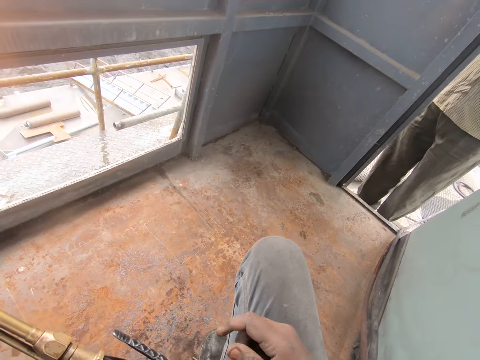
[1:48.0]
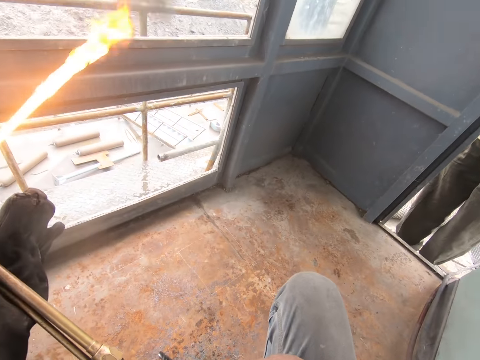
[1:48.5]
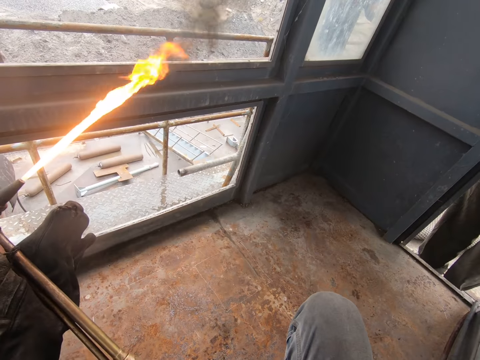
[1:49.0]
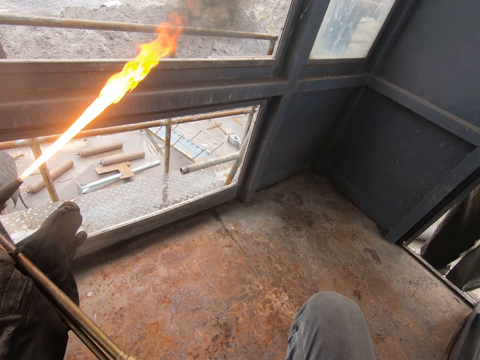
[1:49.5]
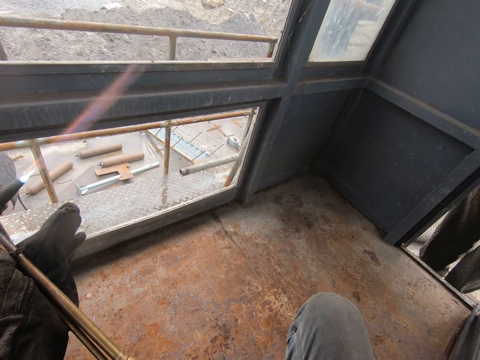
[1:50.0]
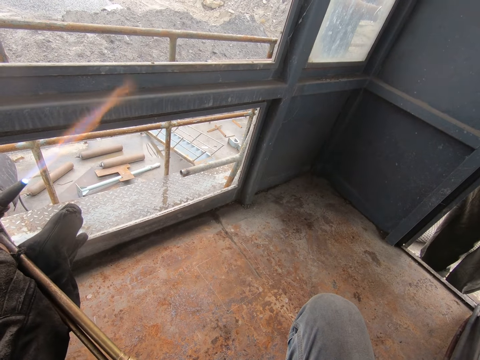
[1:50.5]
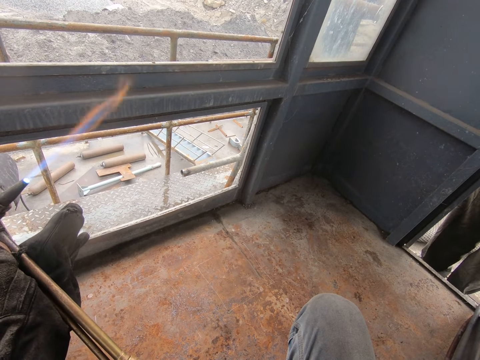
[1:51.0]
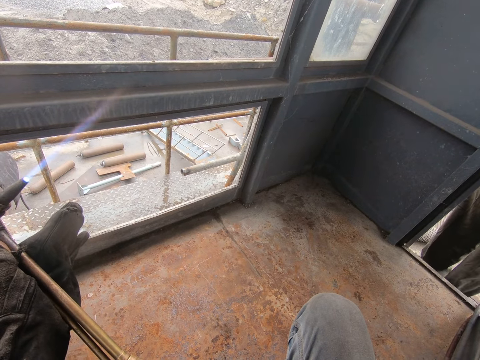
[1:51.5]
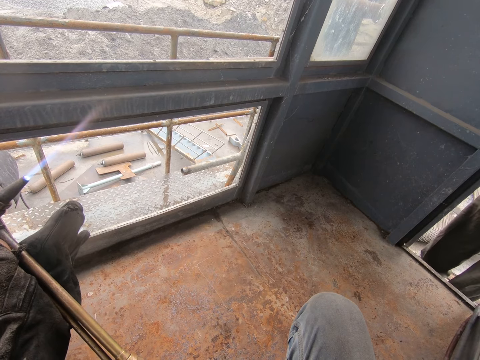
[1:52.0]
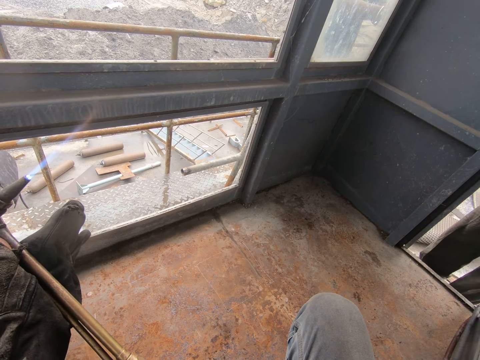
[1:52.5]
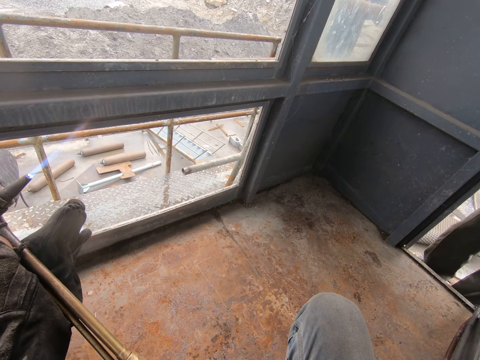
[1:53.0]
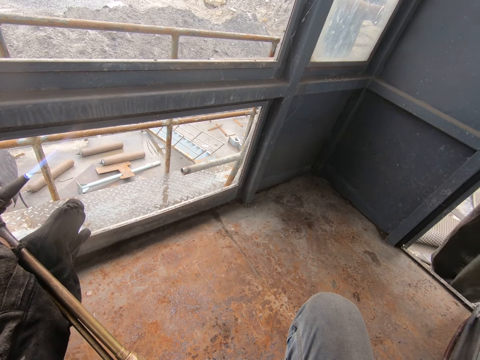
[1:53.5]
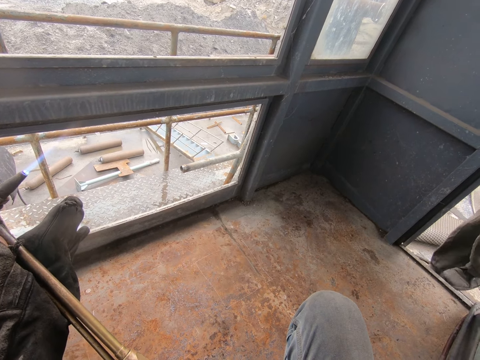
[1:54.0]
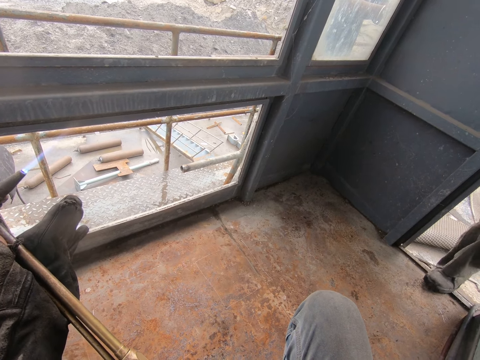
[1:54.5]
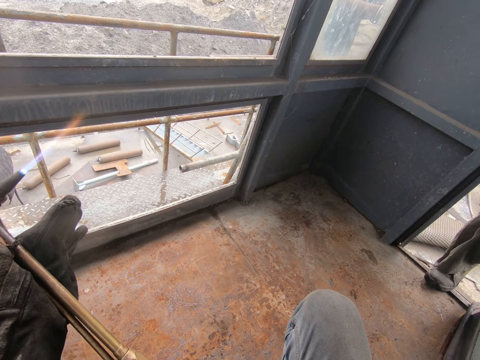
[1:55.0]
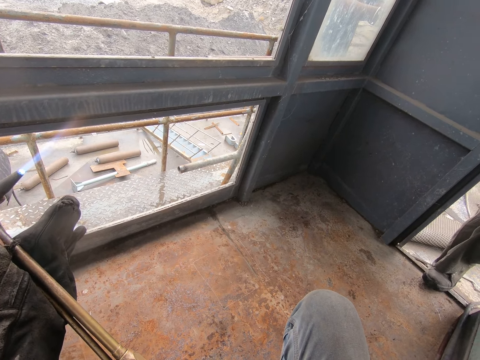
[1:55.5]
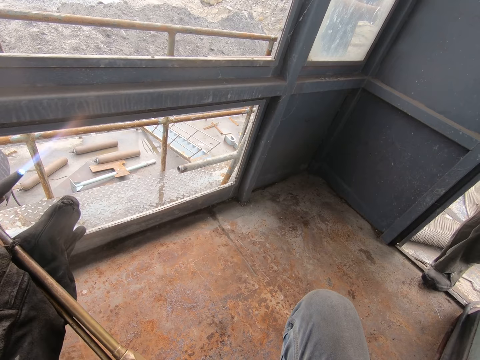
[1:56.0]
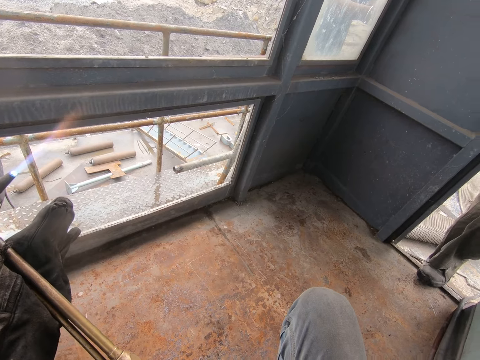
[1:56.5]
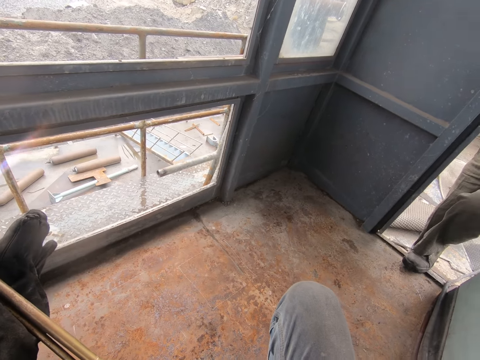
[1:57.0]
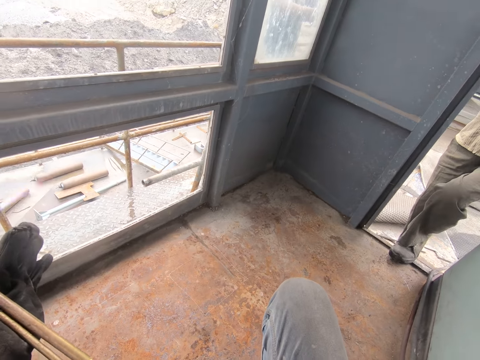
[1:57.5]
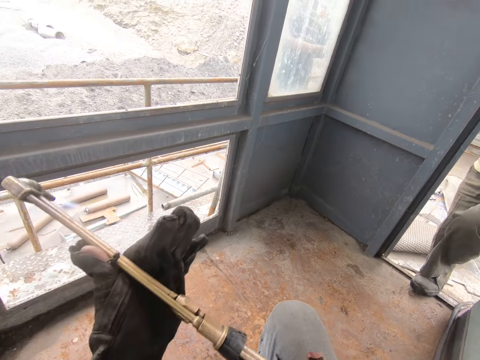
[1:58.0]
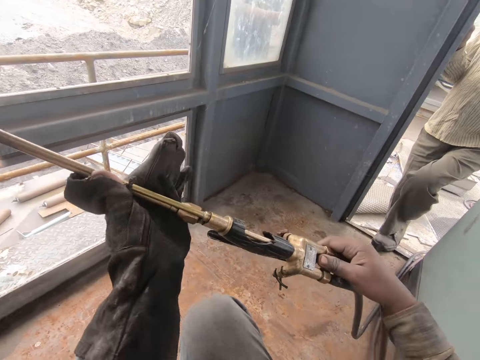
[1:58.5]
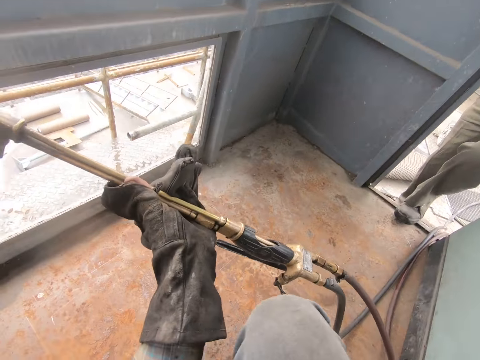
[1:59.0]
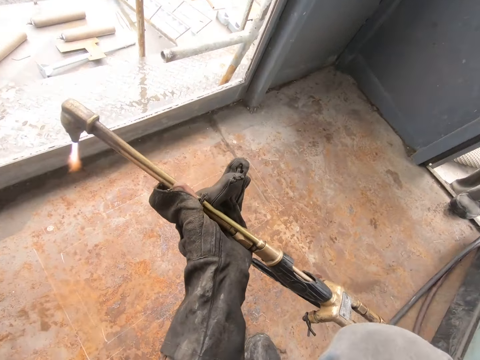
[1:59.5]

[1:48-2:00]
The camera wearer adjusts the fire.

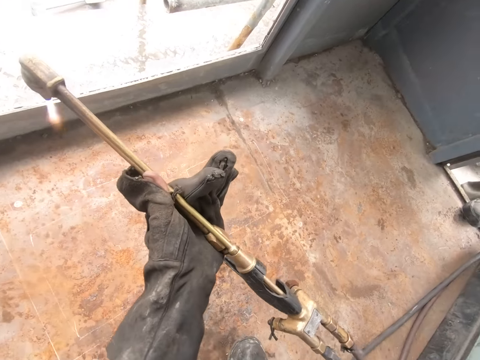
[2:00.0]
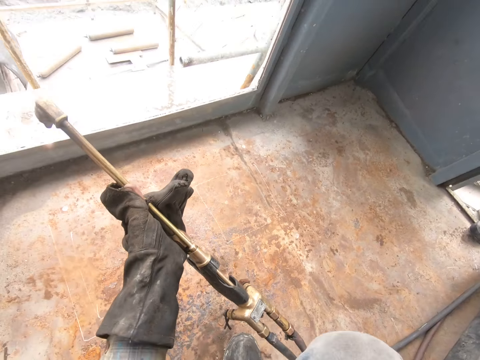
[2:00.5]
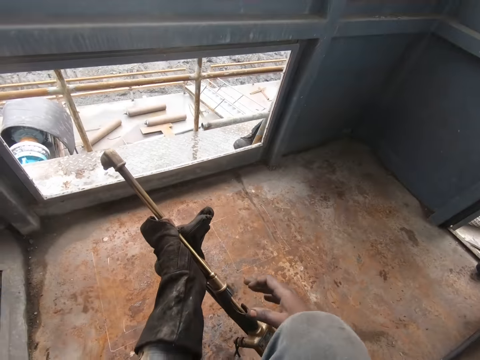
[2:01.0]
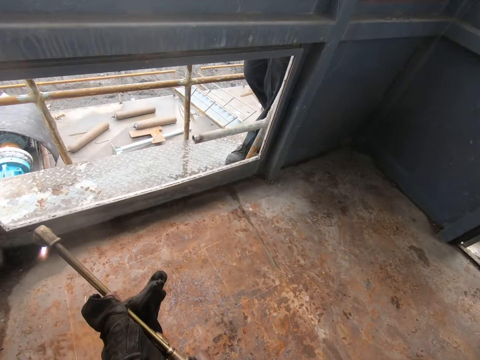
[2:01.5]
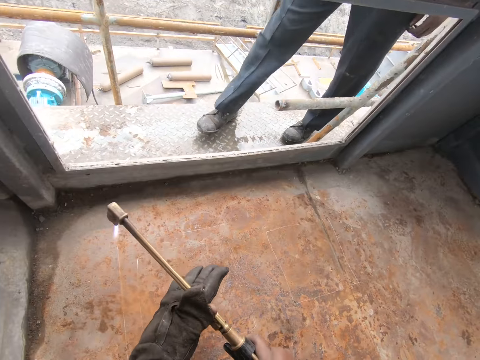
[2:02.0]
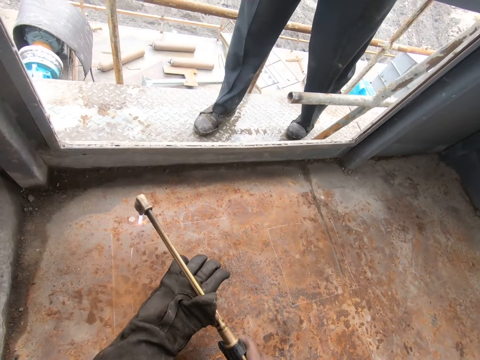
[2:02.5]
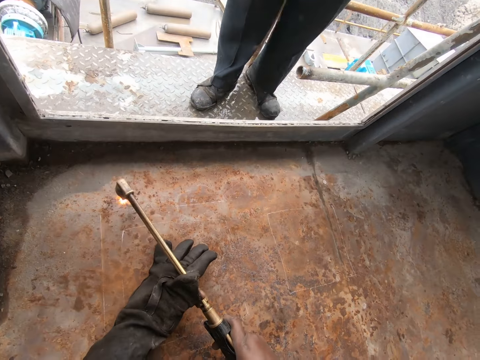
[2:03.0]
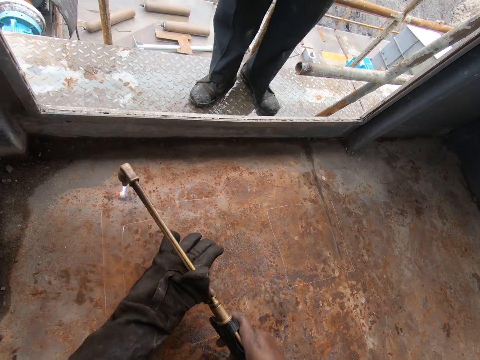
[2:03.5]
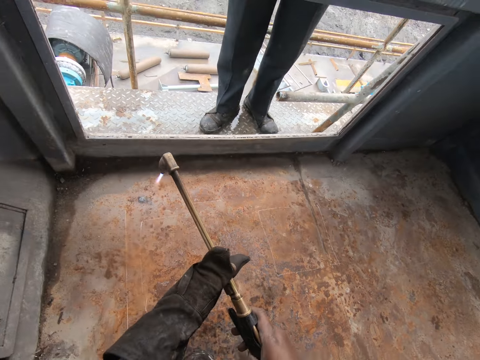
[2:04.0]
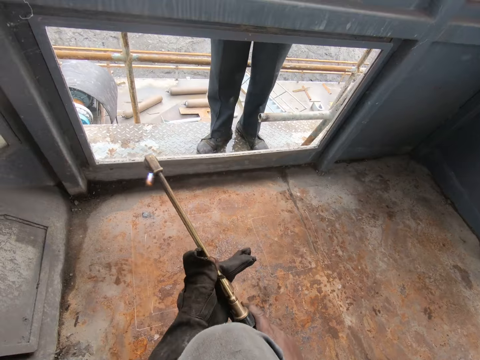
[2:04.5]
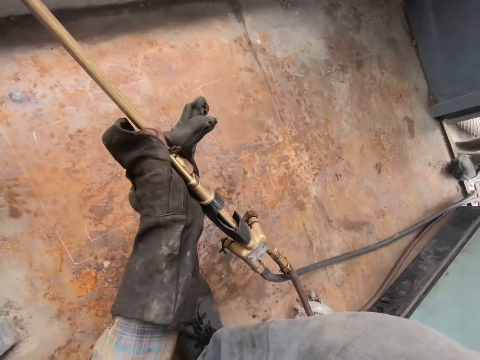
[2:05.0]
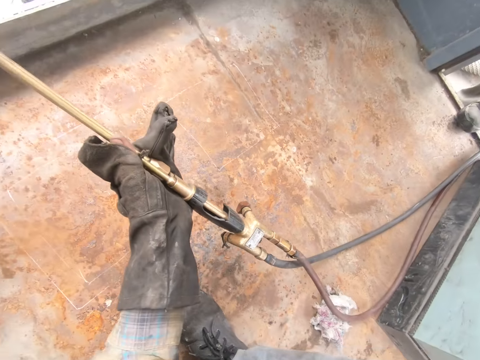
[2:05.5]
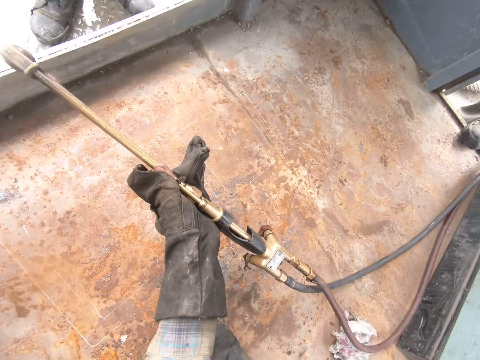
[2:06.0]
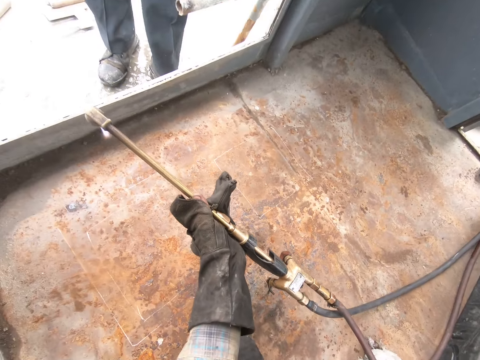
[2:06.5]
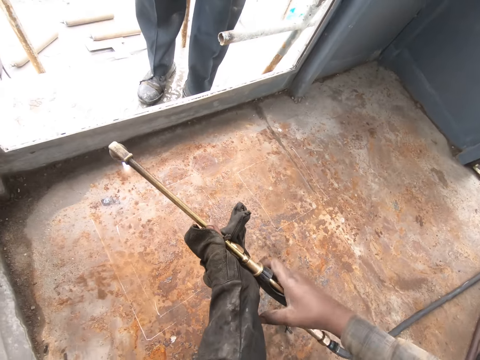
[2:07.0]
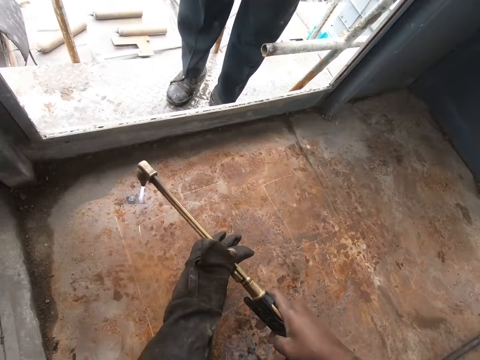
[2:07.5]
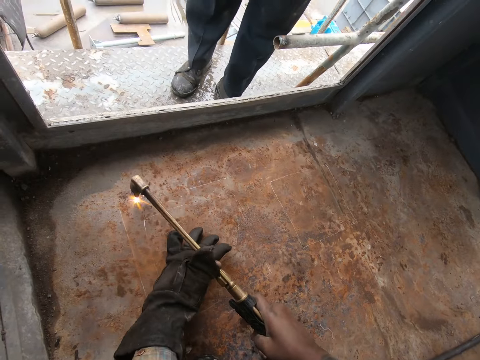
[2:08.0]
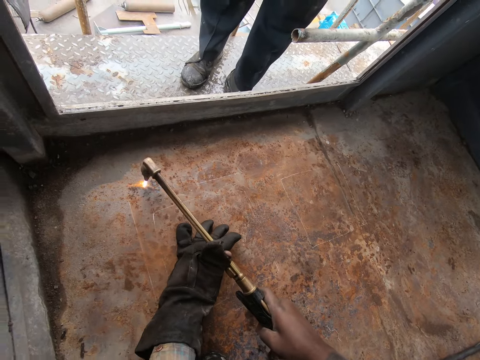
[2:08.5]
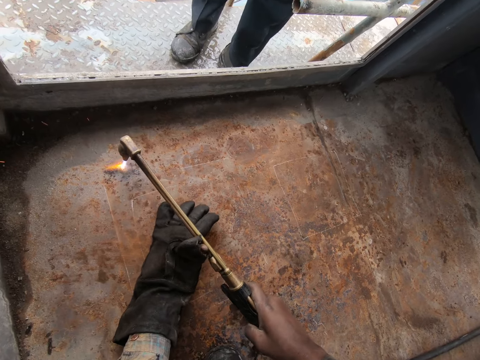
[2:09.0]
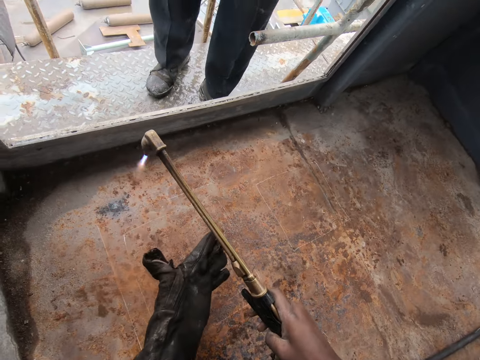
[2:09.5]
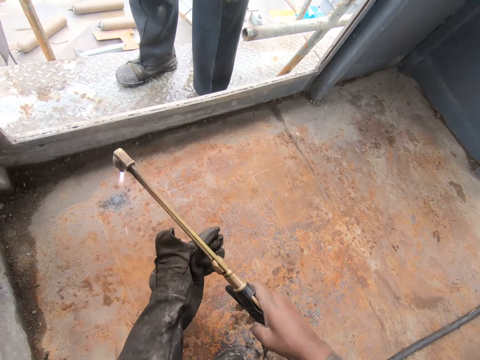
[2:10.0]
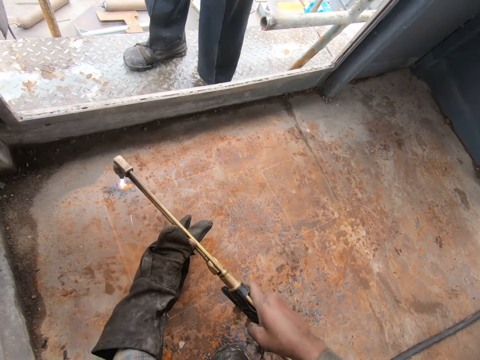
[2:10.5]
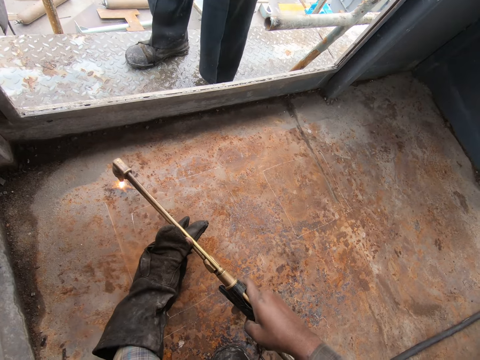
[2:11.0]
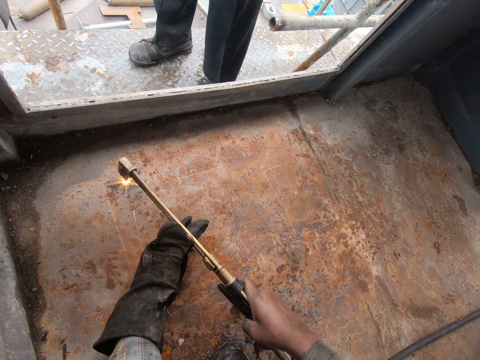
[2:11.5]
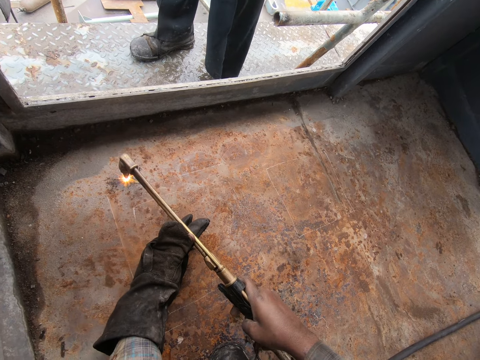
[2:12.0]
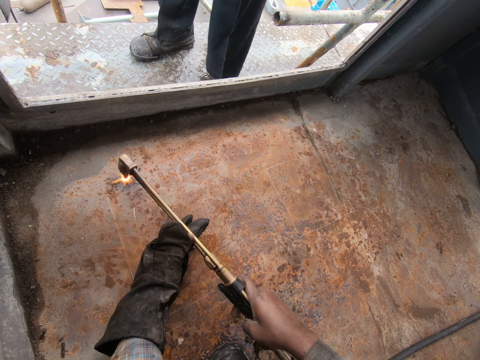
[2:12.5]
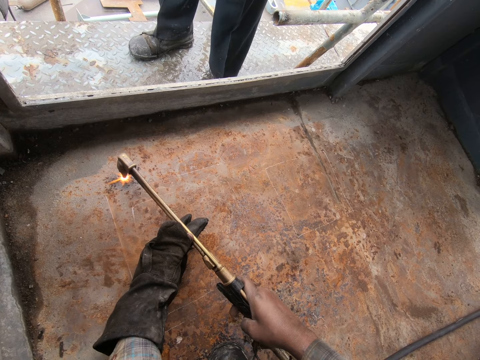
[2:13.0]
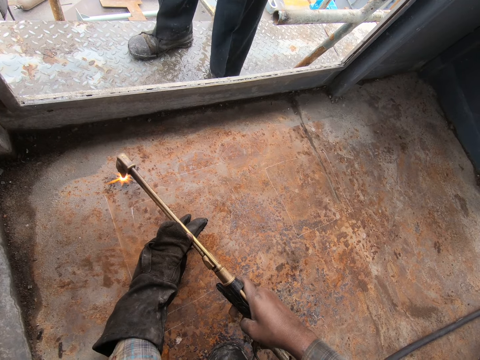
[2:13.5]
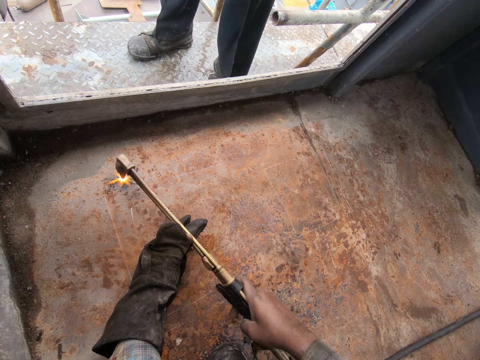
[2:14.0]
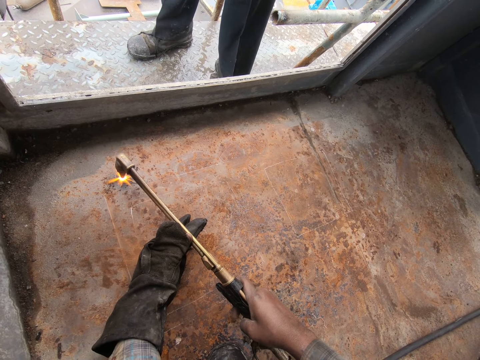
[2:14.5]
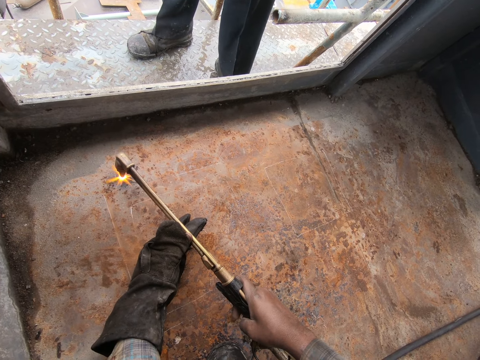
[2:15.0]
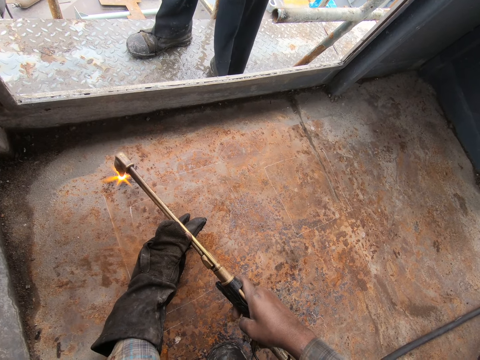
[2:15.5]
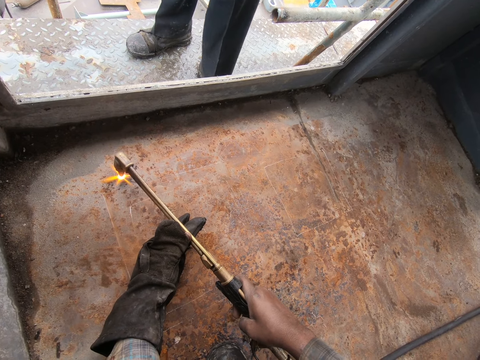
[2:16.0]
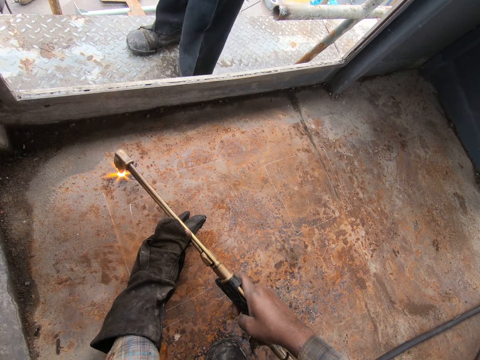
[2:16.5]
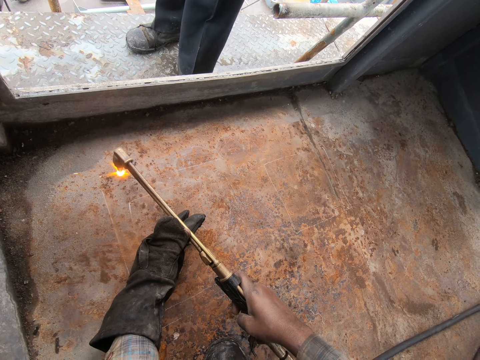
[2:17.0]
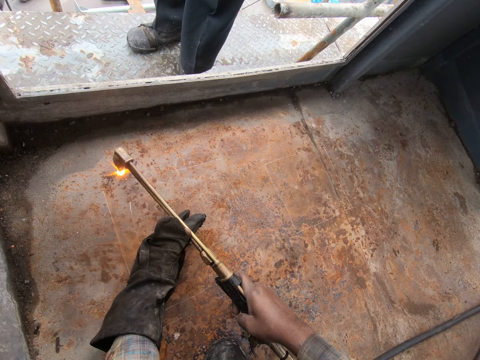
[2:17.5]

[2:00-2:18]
The camera wearer heats the metal floor with the fire. A person talks to the camera wearer. The camera wearer drills a hole on the metal with the fire. They hold the machine with both hands. They drill a hole on the metal with the fire. They heat the floor.
